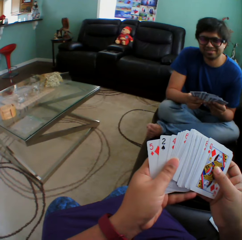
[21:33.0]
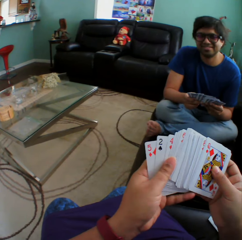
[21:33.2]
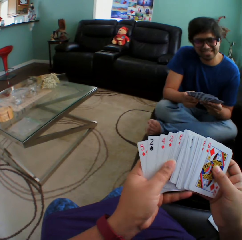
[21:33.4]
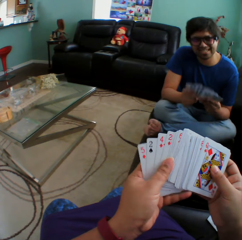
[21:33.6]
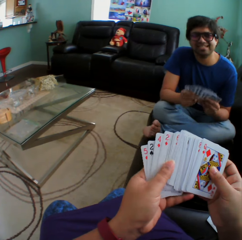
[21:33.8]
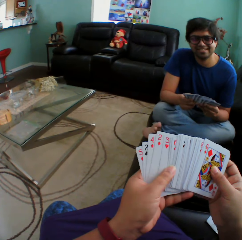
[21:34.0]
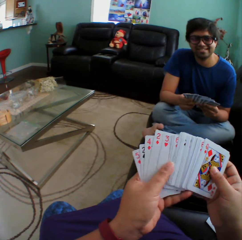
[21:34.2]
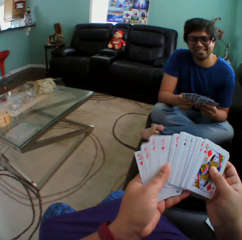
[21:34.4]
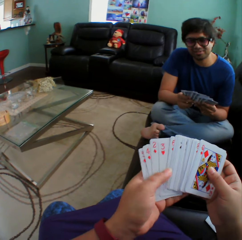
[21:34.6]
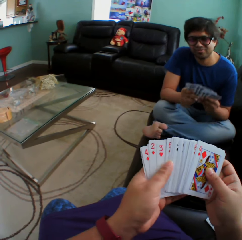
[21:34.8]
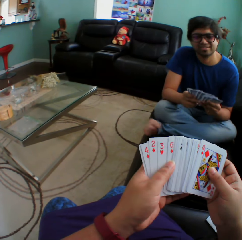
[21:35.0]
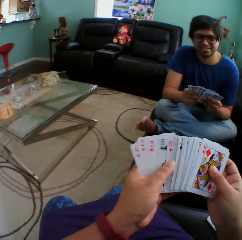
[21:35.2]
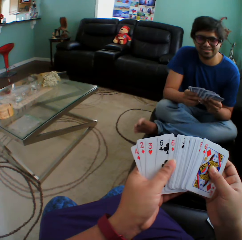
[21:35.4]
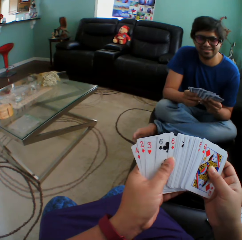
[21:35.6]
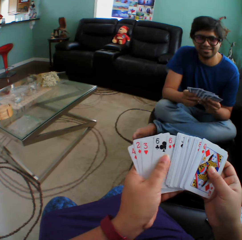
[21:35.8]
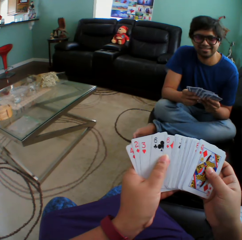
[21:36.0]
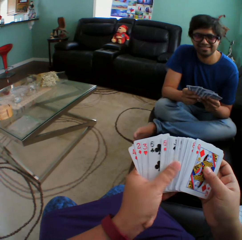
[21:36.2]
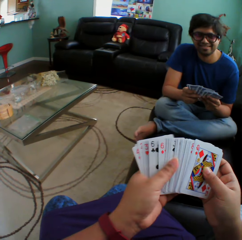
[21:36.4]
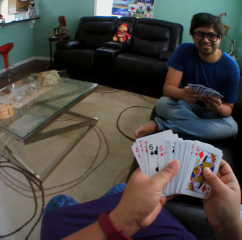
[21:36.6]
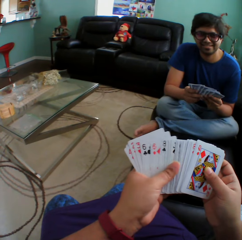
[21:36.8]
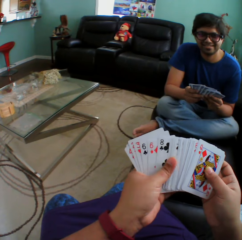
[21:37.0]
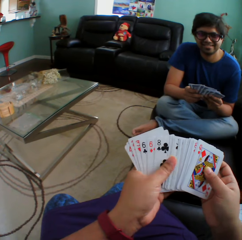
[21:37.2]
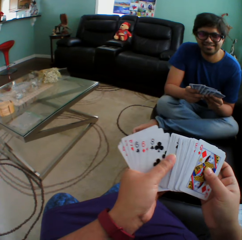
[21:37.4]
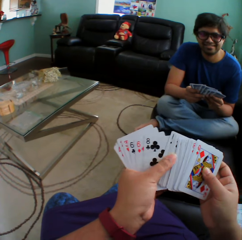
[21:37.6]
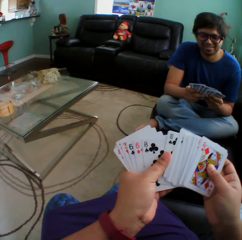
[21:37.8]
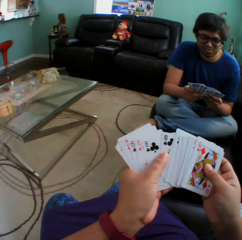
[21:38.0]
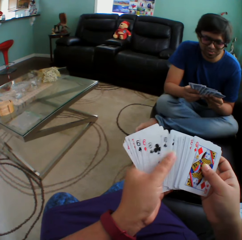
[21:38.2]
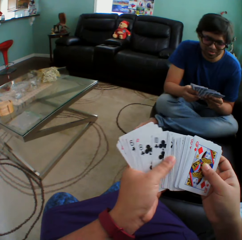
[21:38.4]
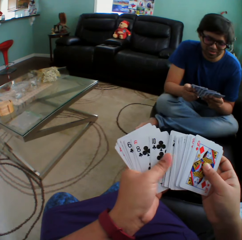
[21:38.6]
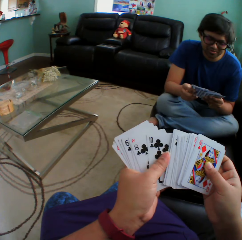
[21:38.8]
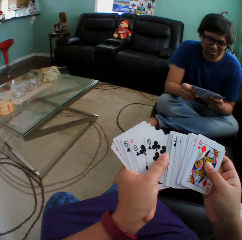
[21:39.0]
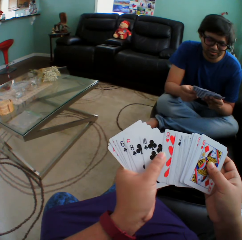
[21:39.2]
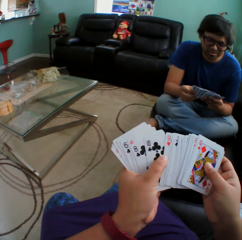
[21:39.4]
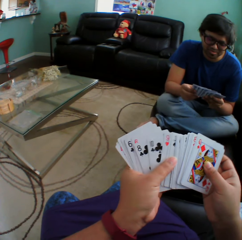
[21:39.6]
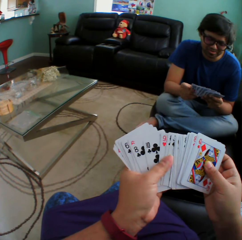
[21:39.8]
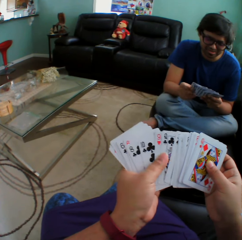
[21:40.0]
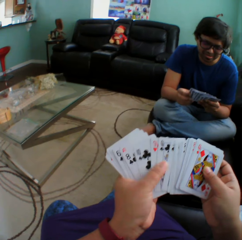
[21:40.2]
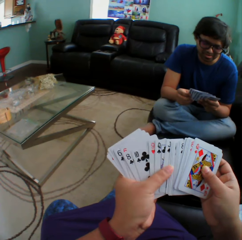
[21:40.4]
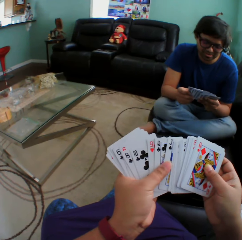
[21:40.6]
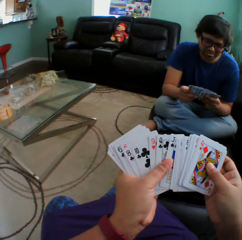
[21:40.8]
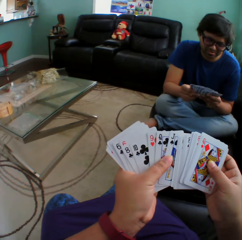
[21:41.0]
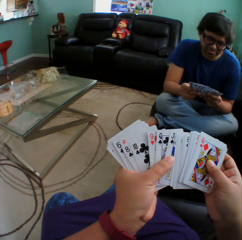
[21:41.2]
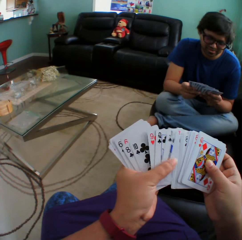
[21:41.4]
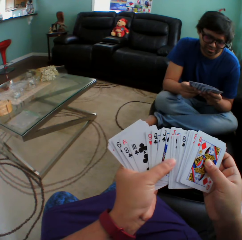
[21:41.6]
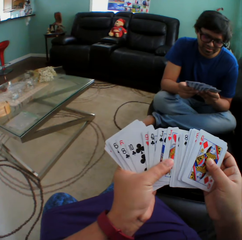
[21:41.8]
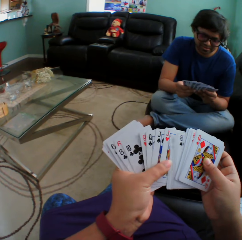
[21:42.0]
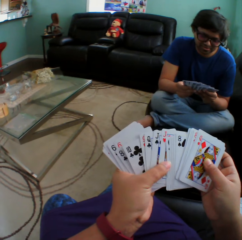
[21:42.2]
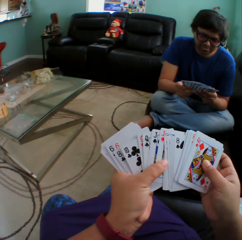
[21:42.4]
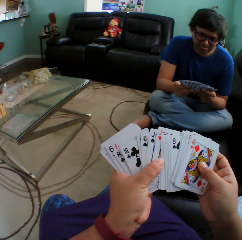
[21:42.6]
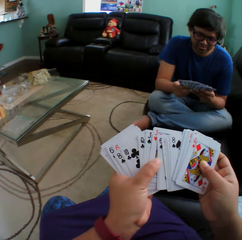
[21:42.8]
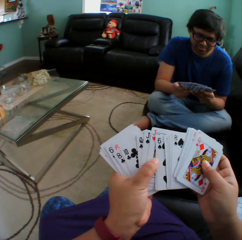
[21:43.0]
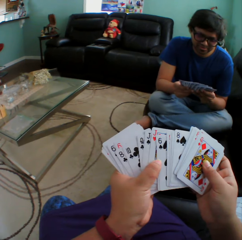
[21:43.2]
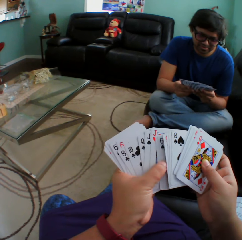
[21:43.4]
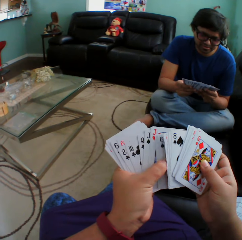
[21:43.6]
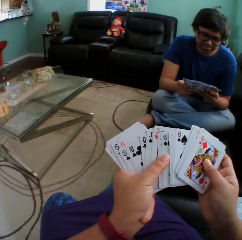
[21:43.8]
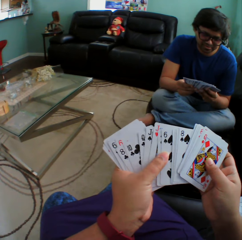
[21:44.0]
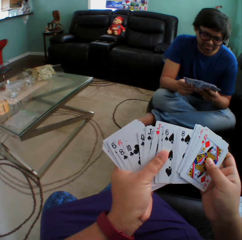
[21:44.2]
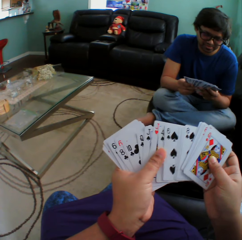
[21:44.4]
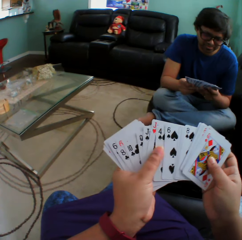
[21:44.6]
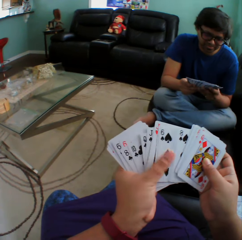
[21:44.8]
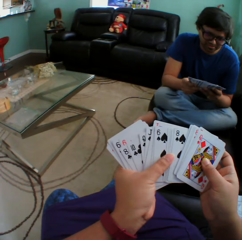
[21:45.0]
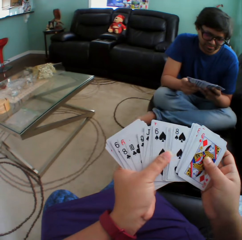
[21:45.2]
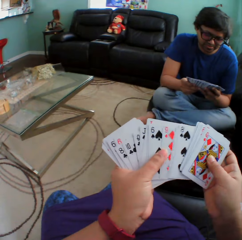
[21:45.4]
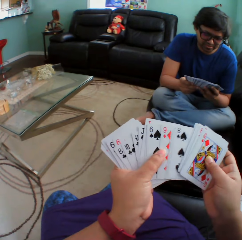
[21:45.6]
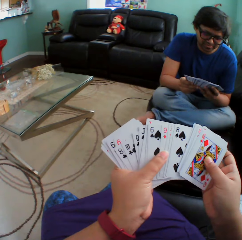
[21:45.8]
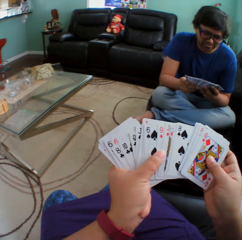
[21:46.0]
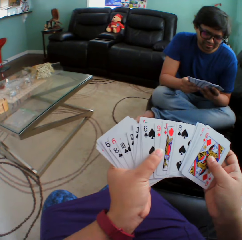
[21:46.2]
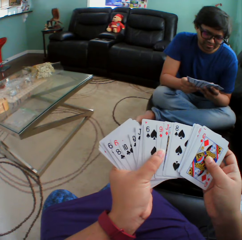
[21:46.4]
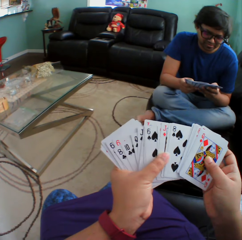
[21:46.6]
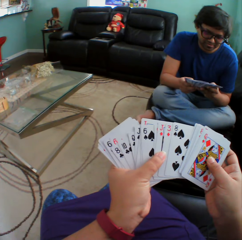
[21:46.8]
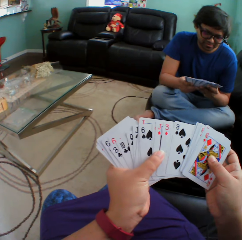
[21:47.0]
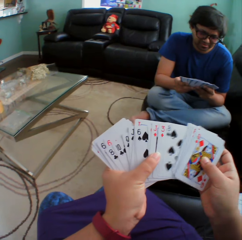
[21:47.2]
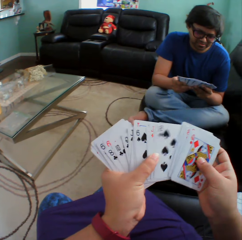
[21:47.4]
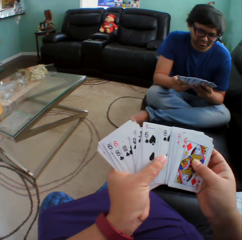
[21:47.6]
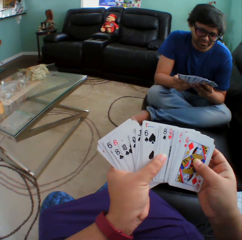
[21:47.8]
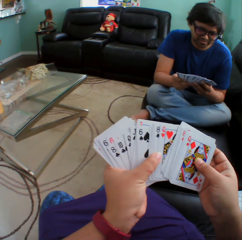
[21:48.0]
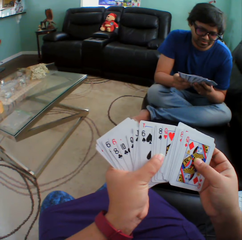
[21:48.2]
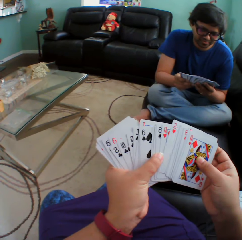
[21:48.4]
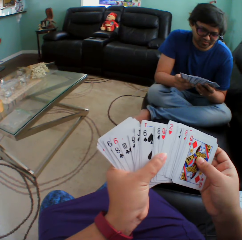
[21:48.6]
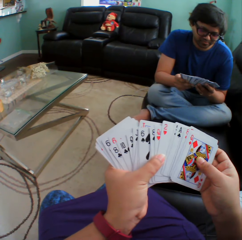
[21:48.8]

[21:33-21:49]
A man nods the head. The man holds playing cards. The camera wearer holds playing cards. The man arranges the cards in a hand.

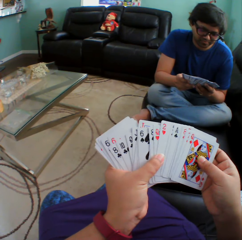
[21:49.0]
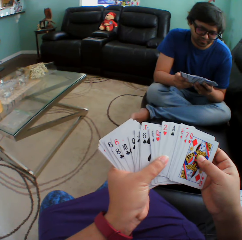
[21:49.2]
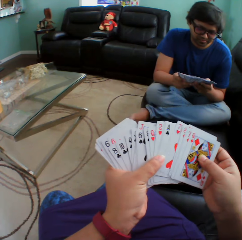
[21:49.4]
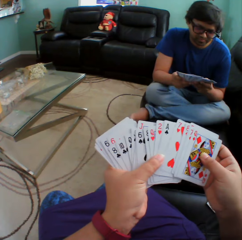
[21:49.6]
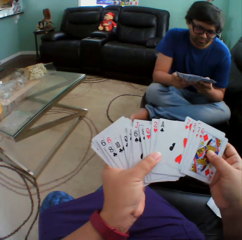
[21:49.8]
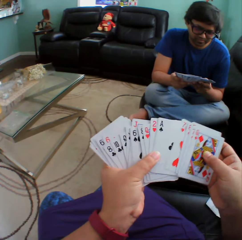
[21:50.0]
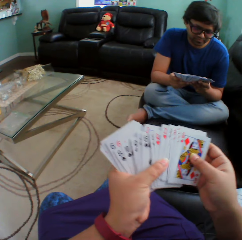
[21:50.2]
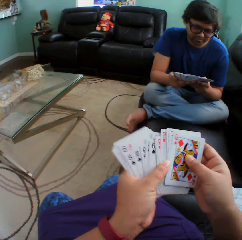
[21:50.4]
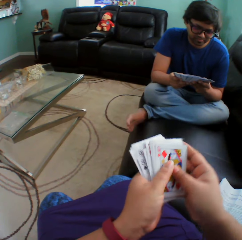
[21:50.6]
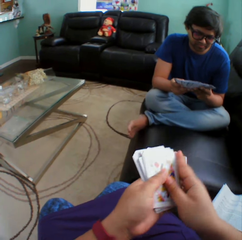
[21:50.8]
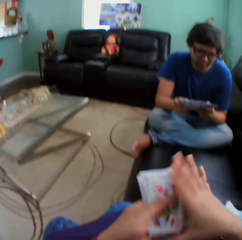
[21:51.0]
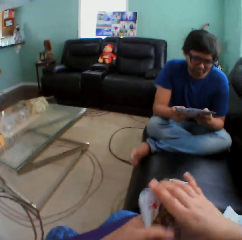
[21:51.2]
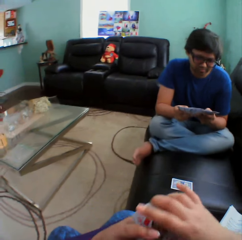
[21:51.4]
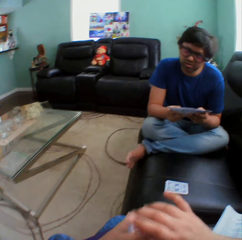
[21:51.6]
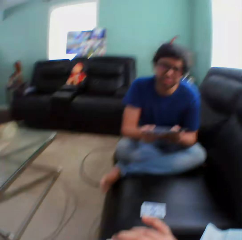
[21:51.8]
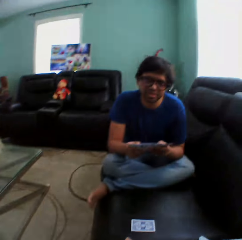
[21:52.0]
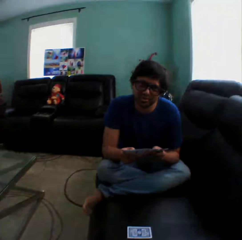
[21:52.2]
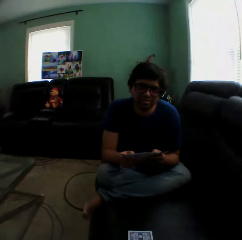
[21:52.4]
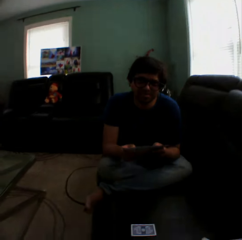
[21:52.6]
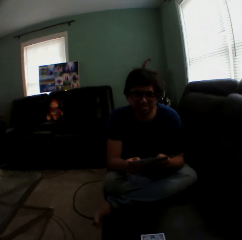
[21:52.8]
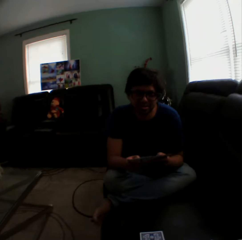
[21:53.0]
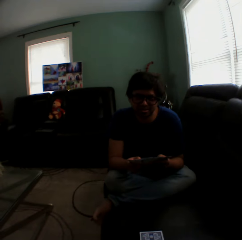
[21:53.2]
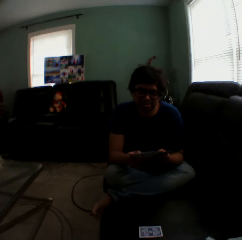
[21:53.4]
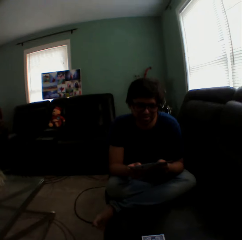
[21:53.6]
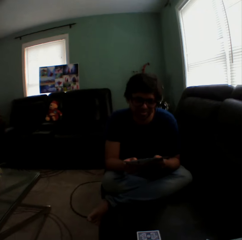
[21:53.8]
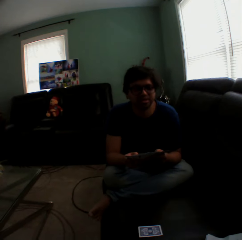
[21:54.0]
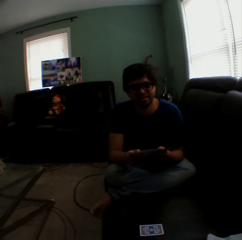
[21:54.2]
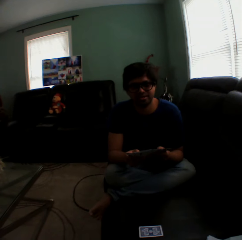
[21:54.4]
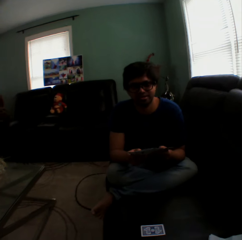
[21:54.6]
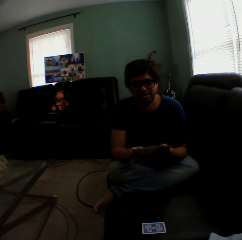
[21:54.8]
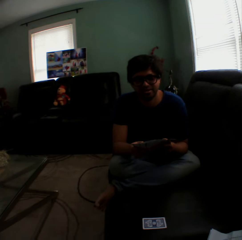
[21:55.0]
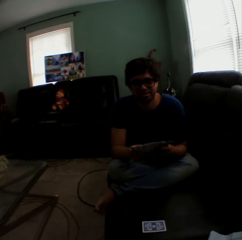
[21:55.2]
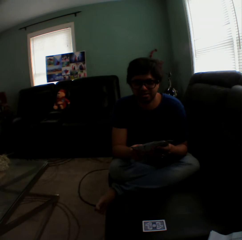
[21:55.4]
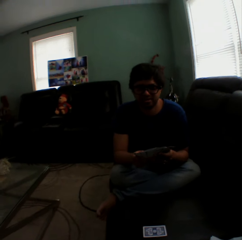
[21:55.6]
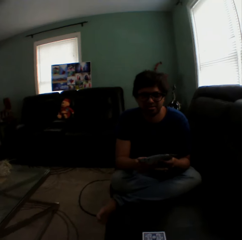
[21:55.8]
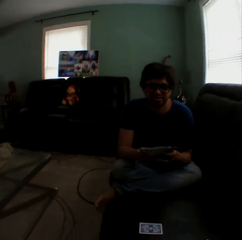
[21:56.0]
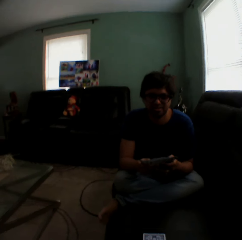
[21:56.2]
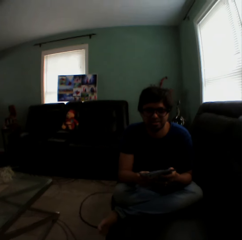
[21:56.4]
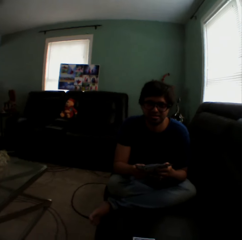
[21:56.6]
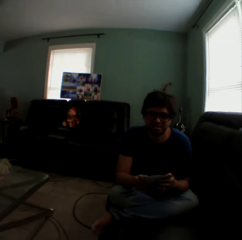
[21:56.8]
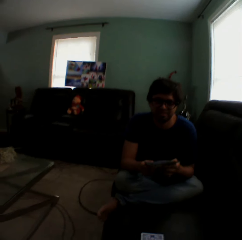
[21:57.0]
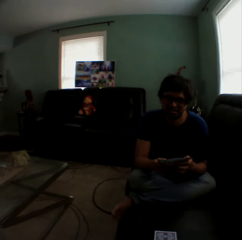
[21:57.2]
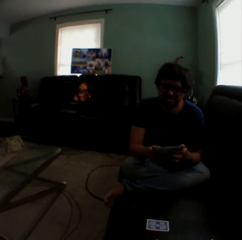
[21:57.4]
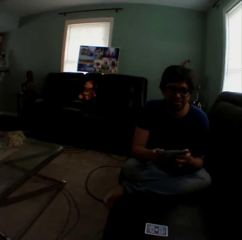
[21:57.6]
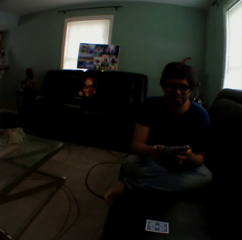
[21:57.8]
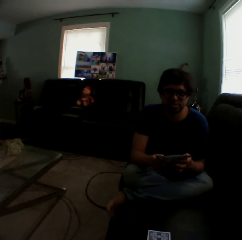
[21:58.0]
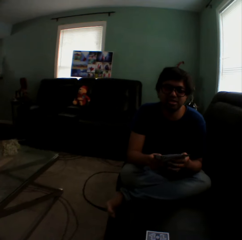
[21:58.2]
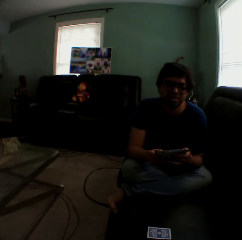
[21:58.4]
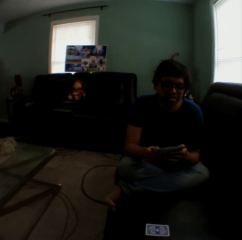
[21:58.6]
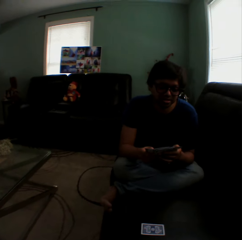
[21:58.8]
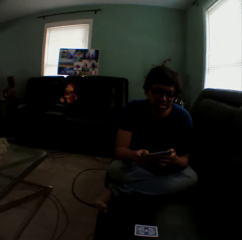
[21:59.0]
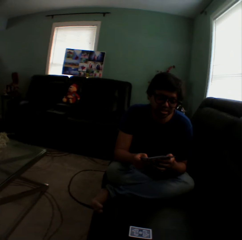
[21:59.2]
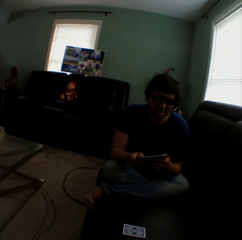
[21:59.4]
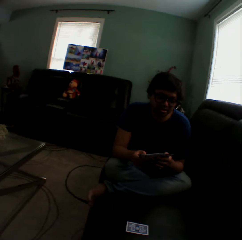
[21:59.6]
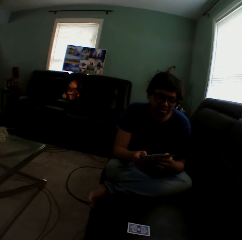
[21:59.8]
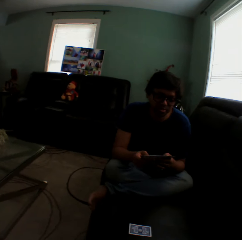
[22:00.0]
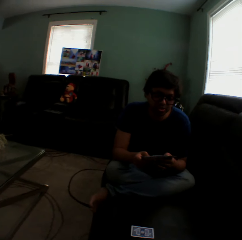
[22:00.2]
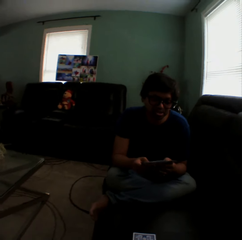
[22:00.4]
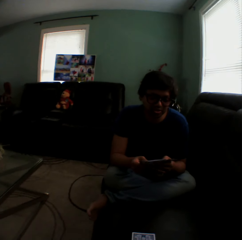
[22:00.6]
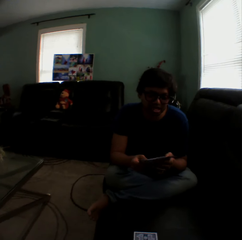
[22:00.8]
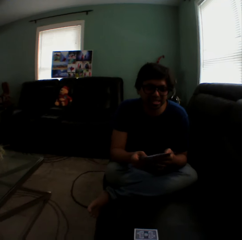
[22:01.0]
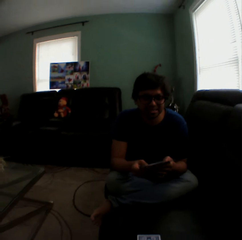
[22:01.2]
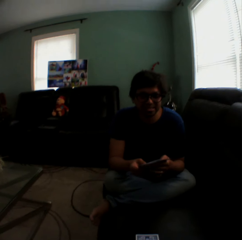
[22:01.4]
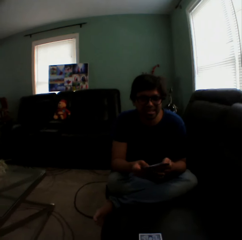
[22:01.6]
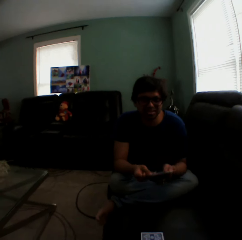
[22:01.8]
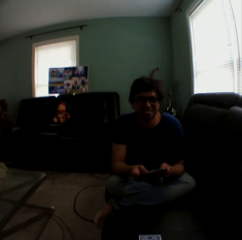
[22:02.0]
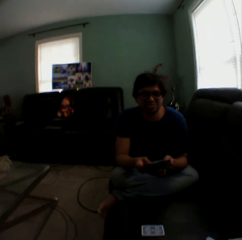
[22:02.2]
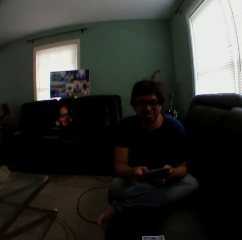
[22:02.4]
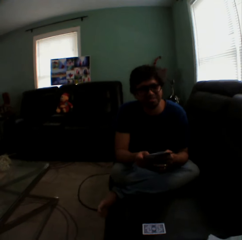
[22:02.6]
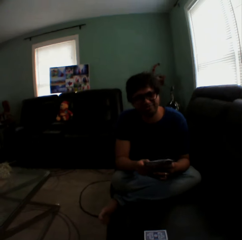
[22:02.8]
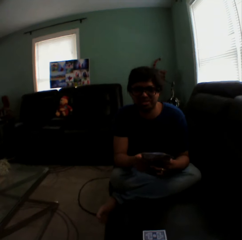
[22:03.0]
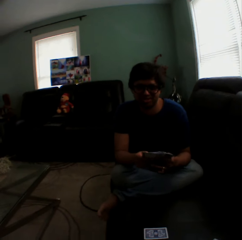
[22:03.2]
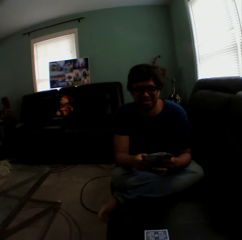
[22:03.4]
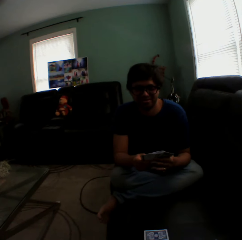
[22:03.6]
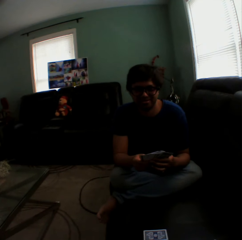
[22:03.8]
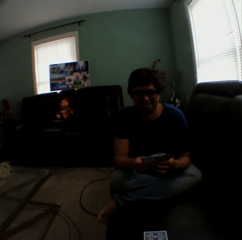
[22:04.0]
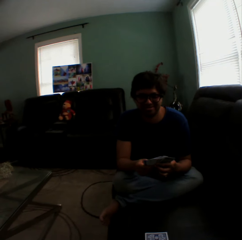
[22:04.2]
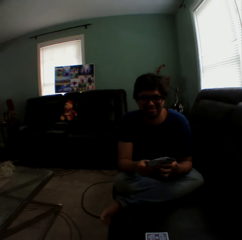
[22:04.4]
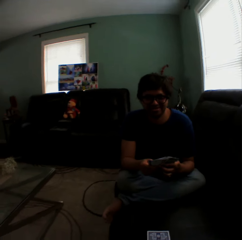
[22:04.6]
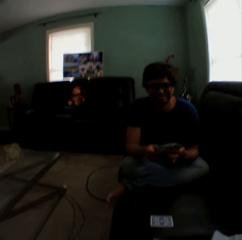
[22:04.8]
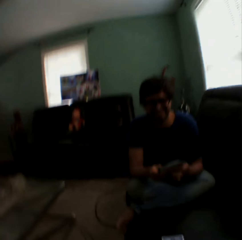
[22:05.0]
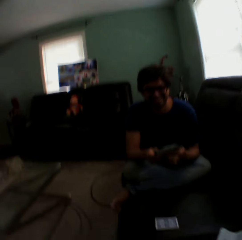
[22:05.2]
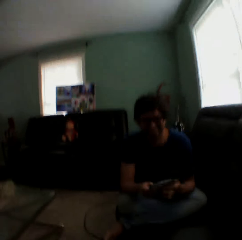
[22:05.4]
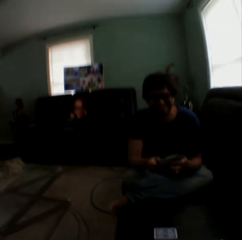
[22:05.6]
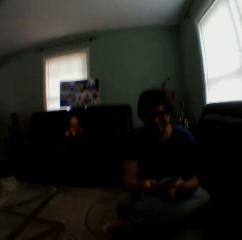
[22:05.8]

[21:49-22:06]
A man converses to the camera wearer. The camera wearer turns to the side. The man holds playing cards. The camera wearer turns to the side. The man sways the hands.
